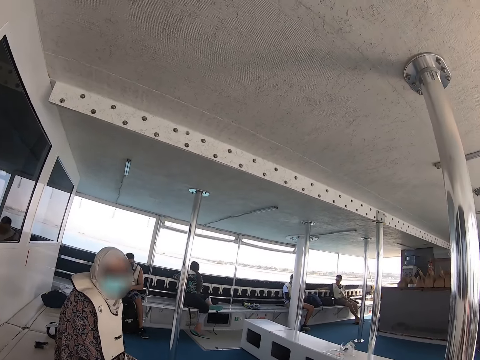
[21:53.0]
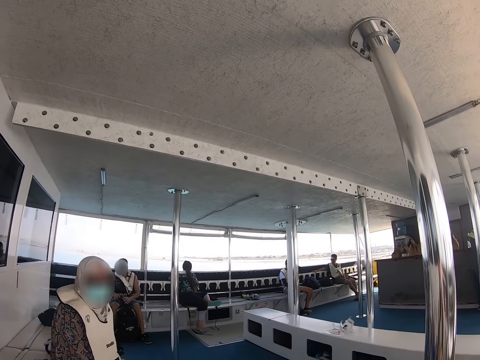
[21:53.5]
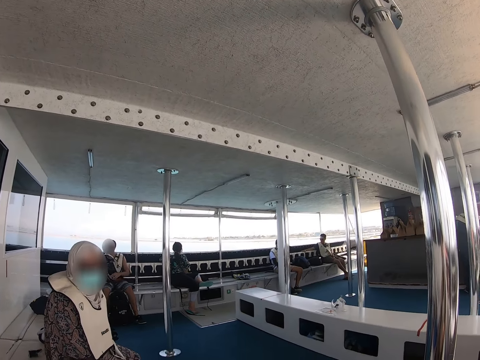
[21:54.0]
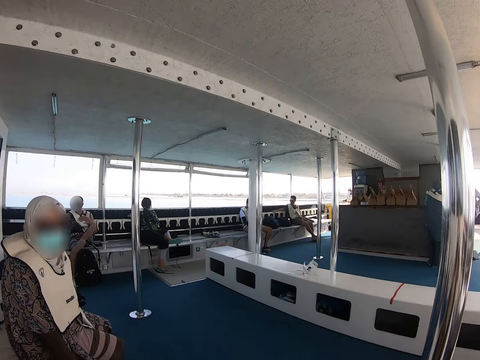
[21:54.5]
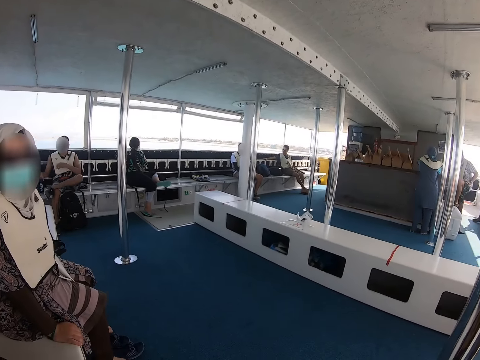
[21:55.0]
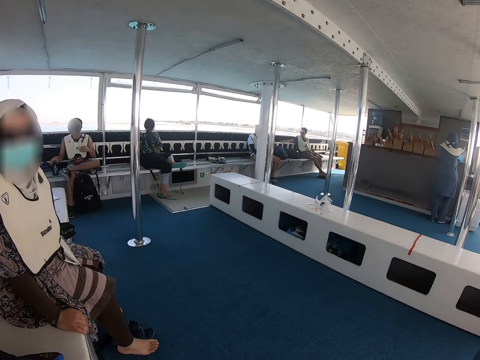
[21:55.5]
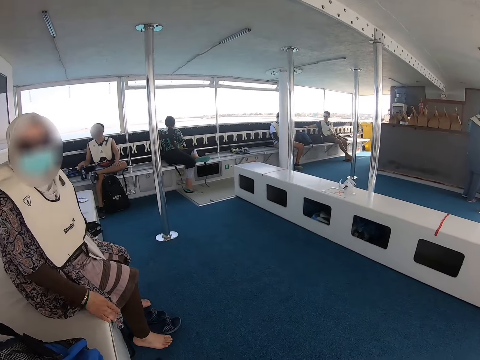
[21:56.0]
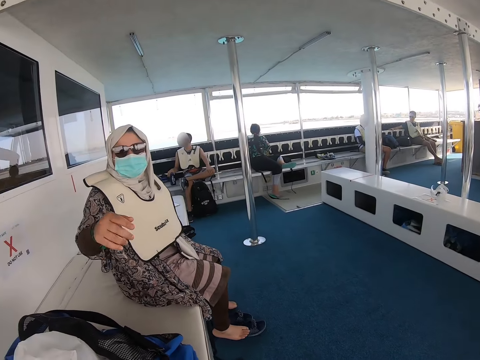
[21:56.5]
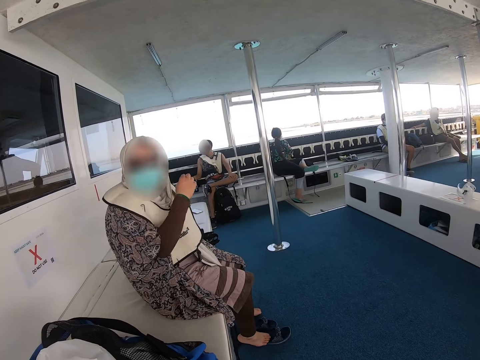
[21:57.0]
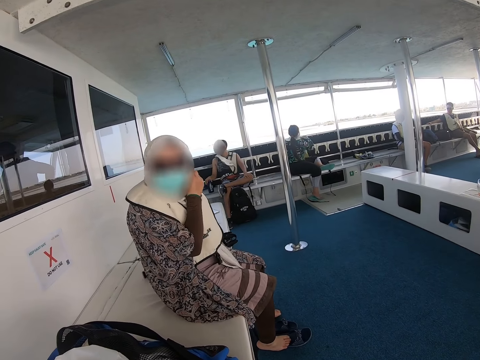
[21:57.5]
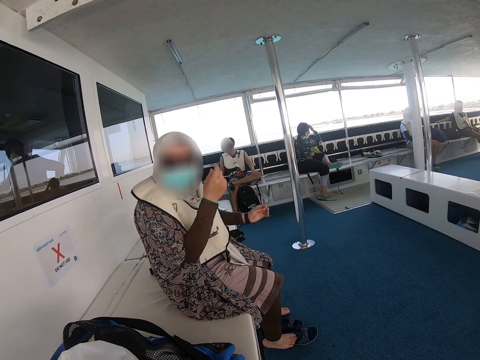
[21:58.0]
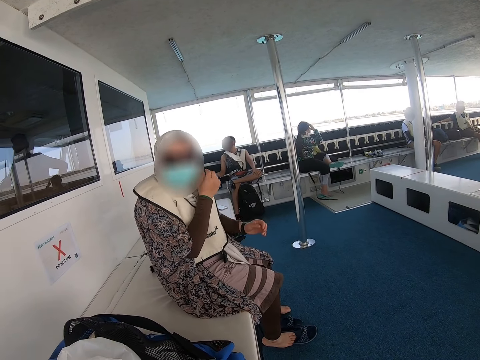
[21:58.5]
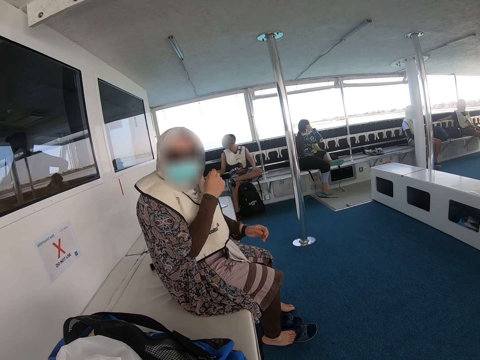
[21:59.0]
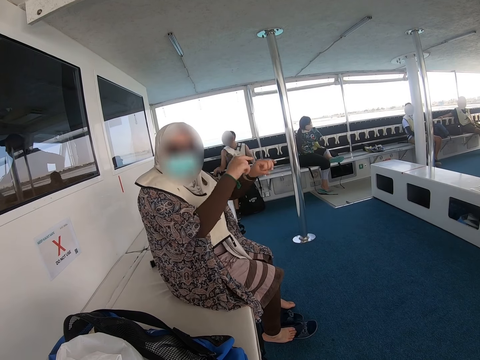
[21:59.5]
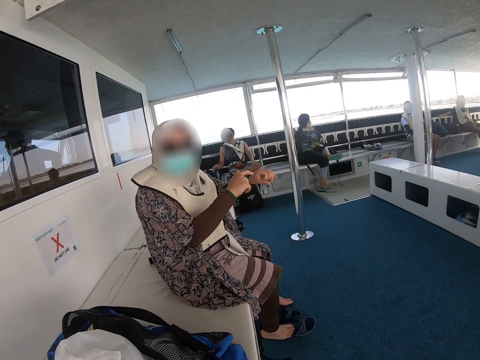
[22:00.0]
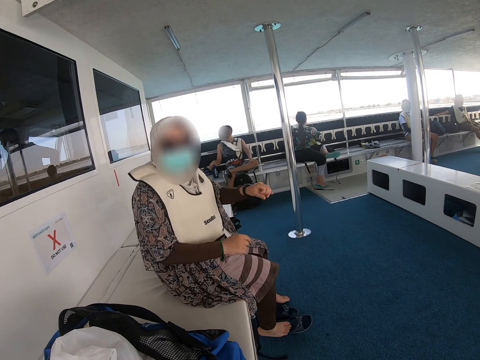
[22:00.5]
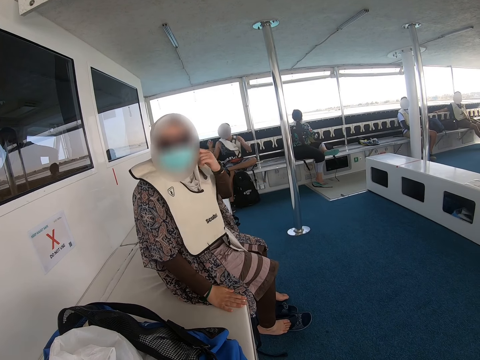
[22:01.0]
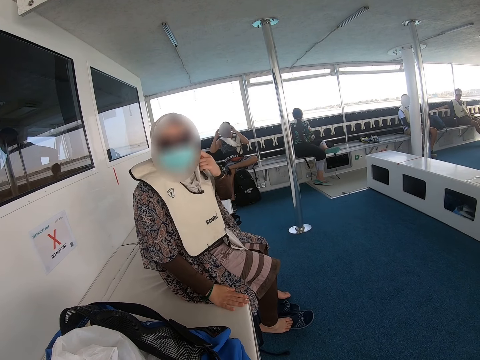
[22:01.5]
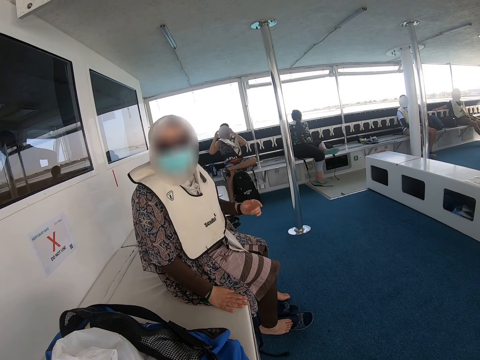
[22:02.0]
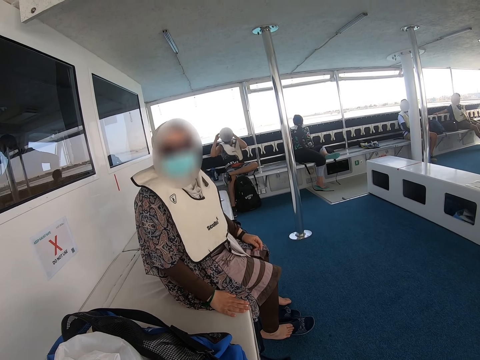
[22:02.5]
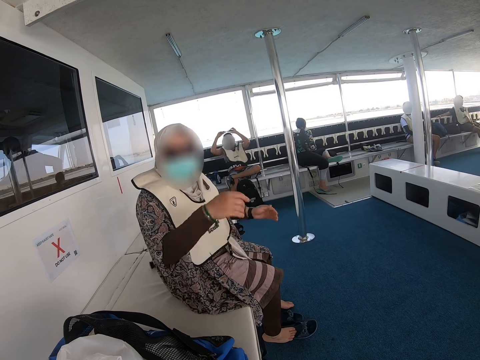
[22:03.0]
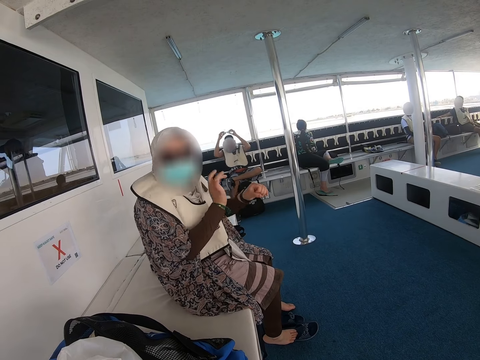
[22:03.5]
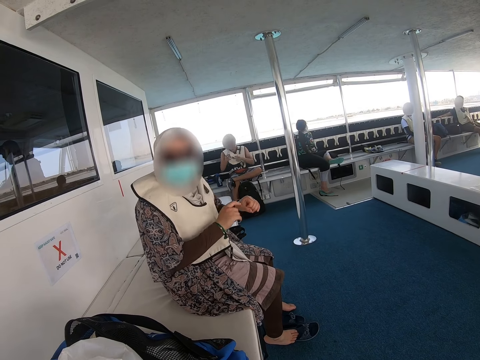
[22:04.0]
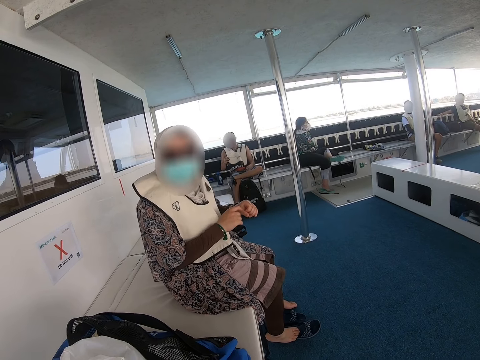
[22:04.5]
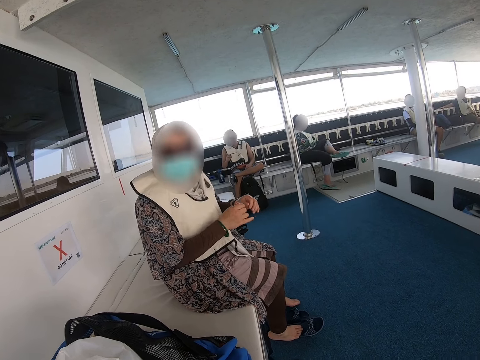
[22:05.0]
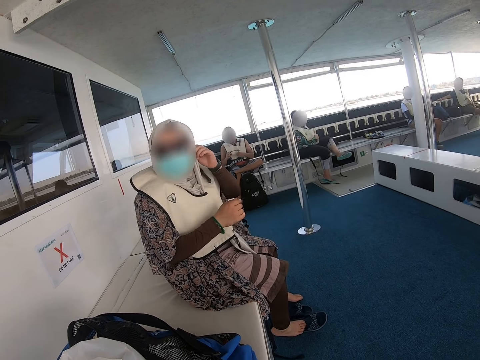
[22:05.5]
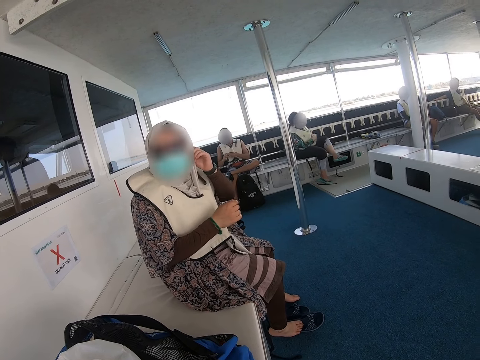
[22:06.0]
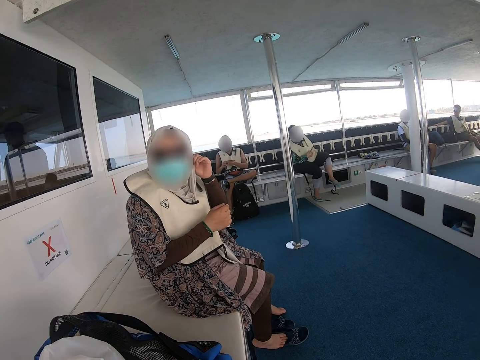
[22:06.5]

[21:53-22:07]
A person rests a leg on another leg. Another person moves a hand. The other person moves a hand again.

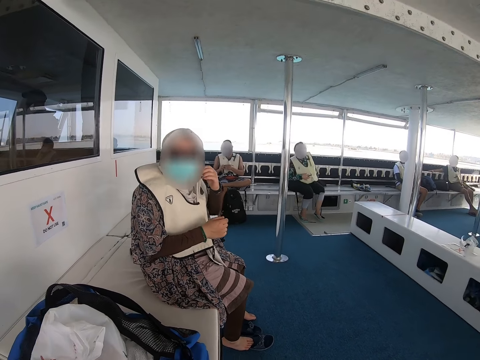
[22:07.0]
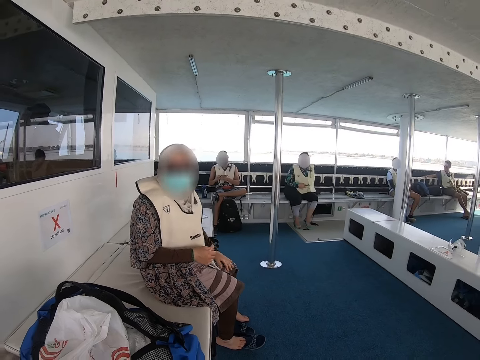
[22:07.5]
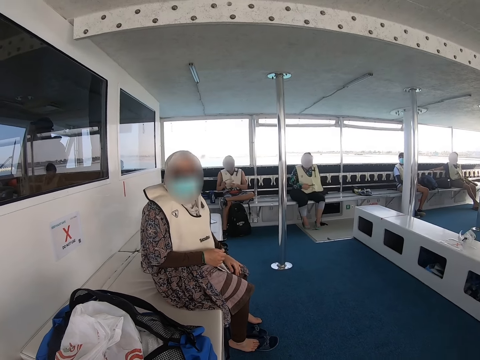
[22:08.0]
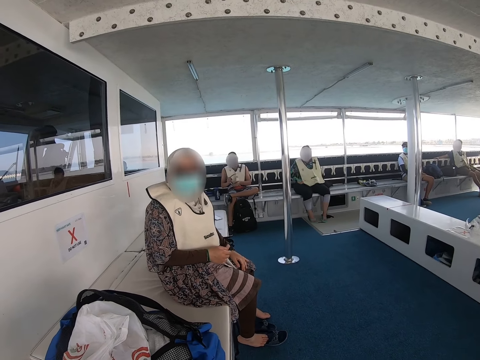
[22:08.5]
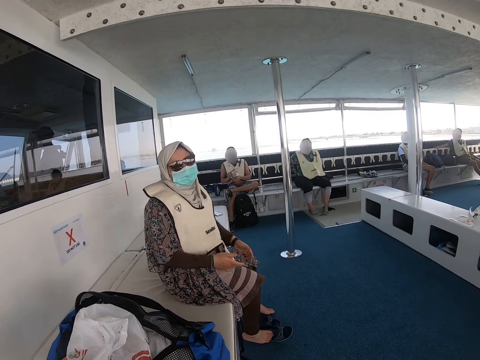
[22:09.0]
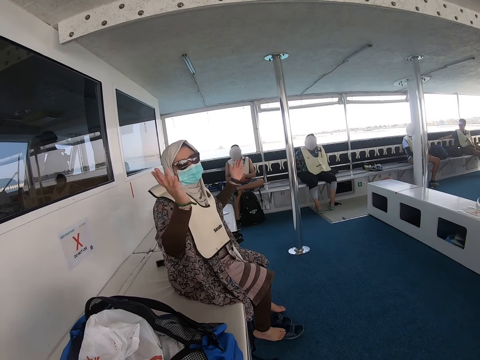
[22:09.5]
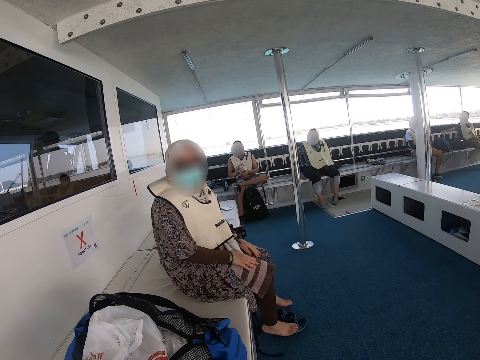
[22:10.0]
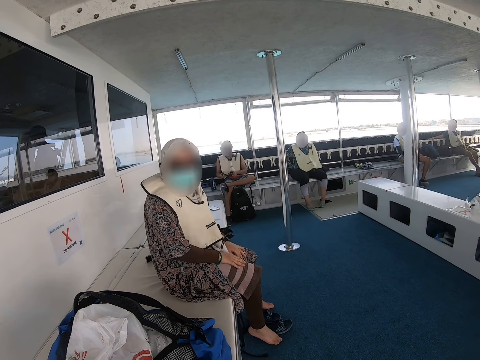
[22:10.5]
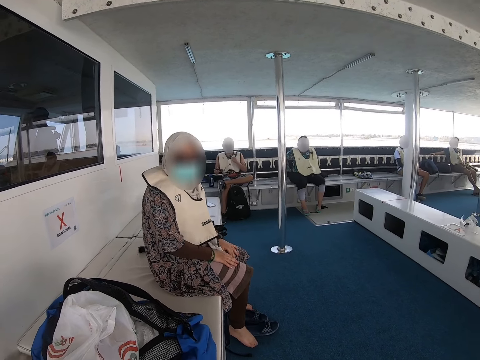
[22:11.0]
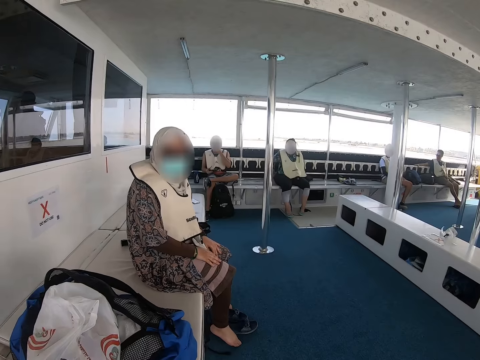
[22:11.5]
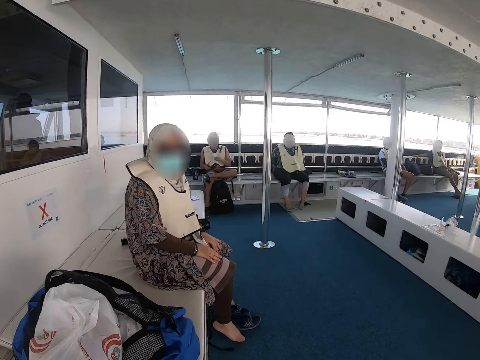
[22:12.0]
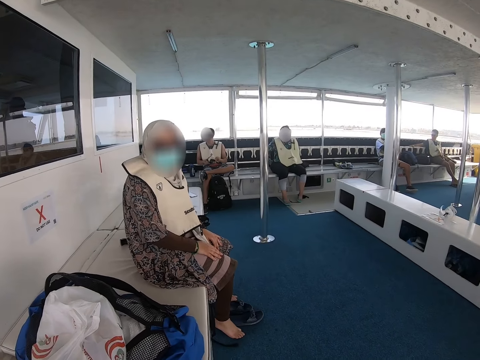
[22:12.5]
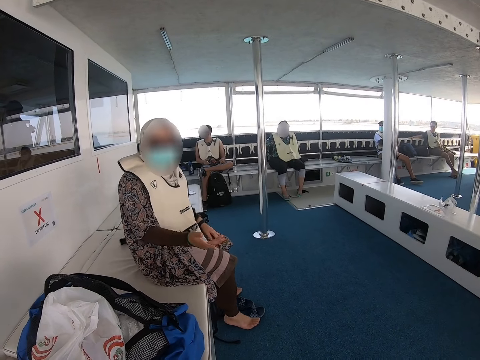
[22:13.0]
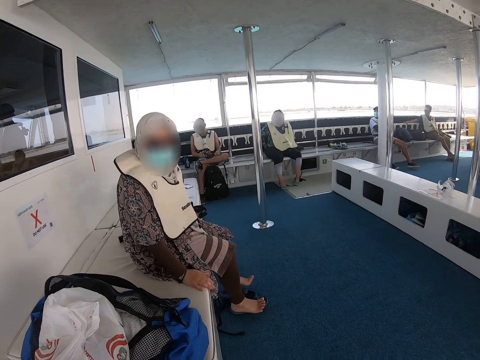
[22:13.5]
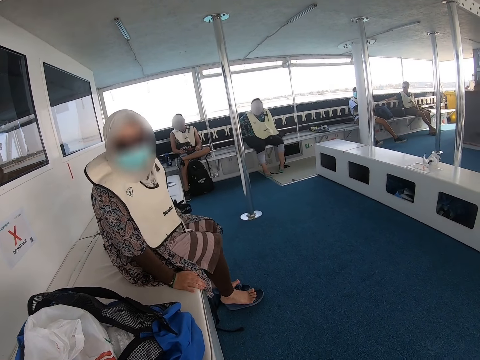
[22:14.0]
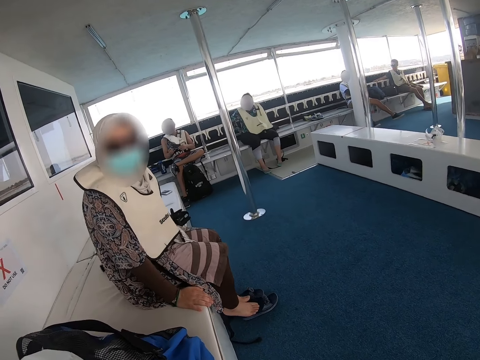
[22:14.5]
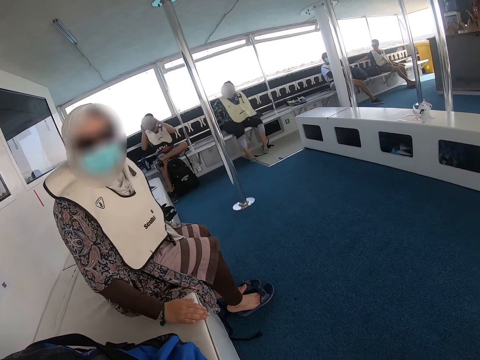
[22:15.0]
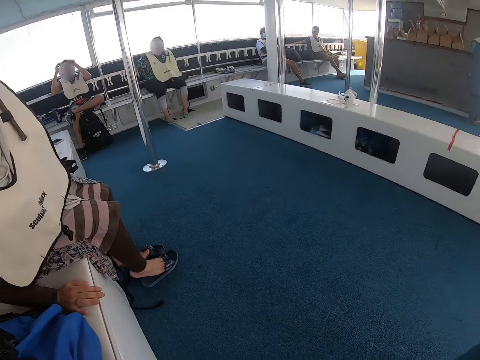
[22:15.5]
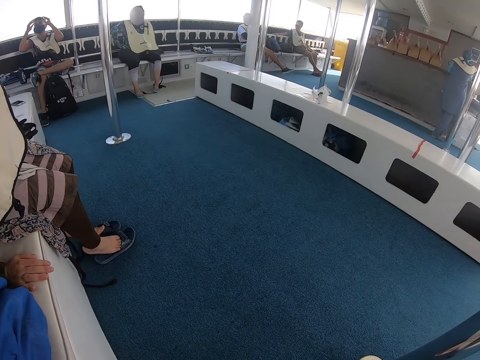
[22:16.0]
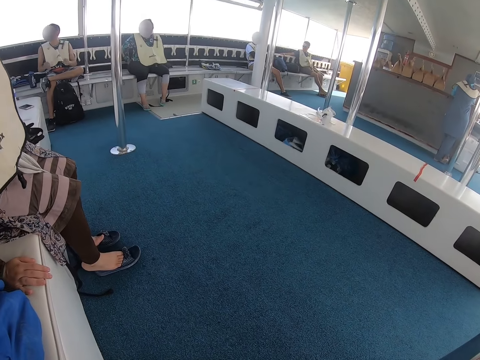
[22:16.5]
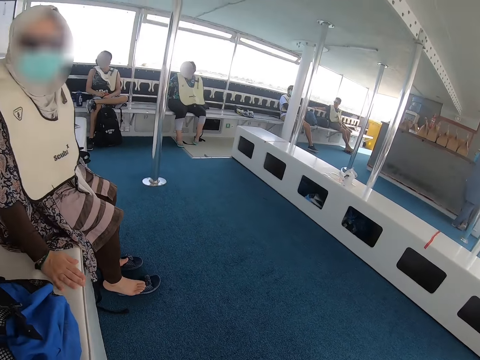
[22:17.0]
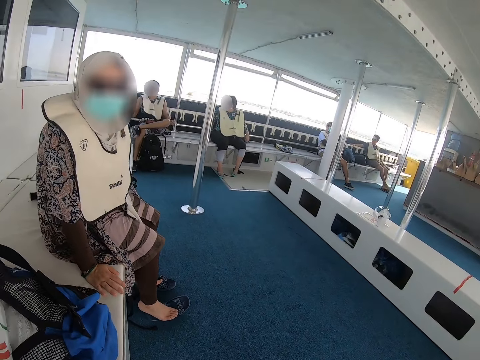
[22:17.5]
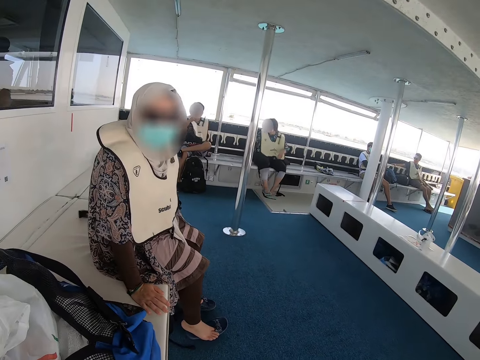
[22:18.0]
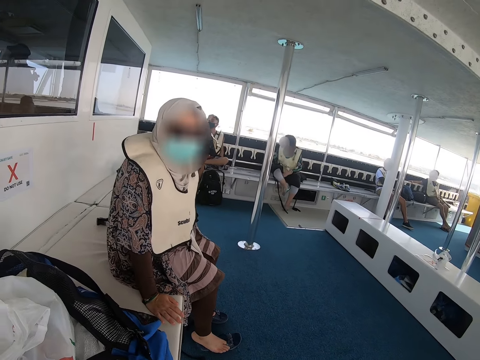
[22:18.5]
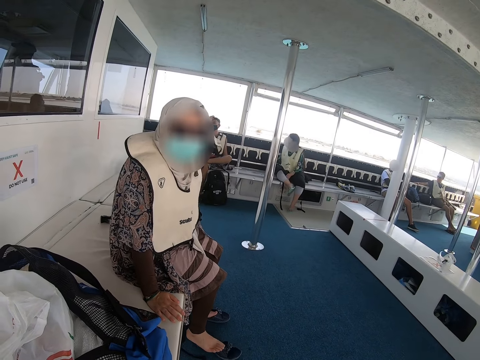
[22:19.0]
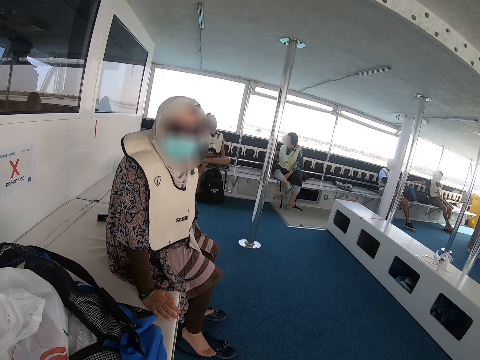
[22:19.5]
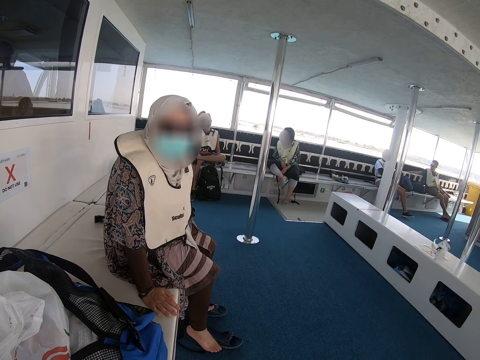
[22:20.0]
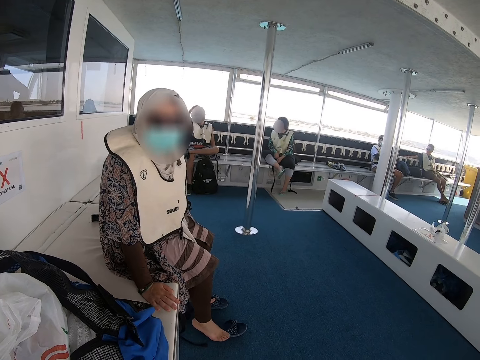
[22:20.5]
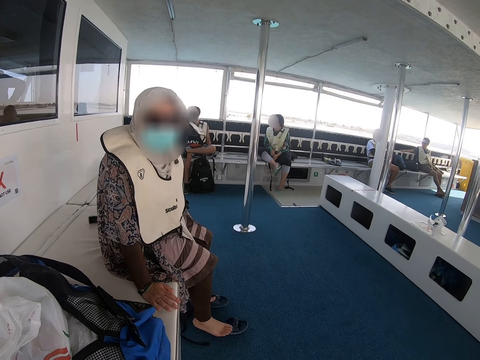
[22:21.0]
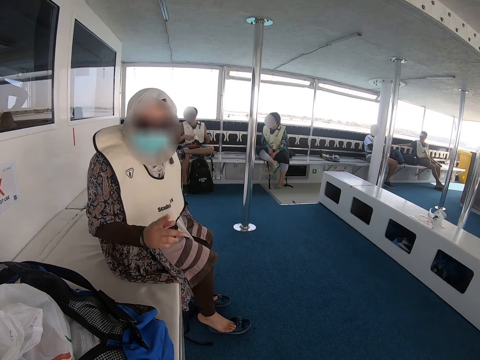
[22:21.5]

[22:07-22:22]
A person adjusts on the seat. Another person moves a hand. The other person adjusts on the seat.
